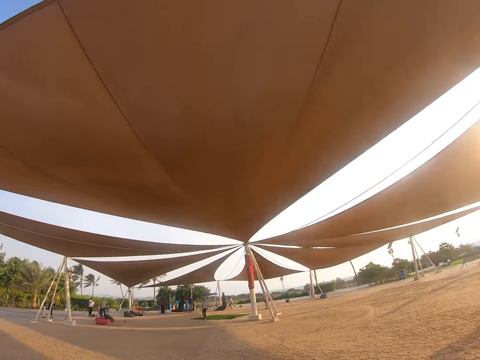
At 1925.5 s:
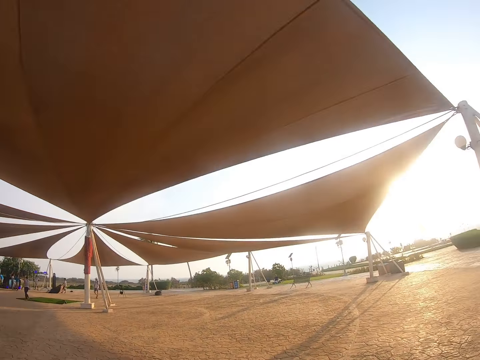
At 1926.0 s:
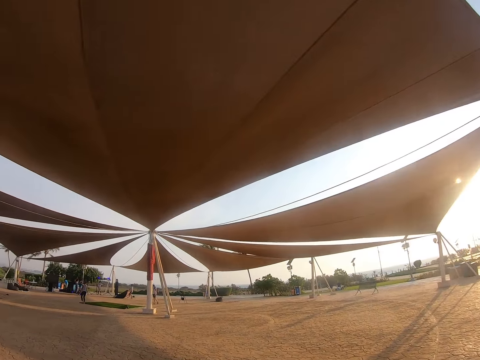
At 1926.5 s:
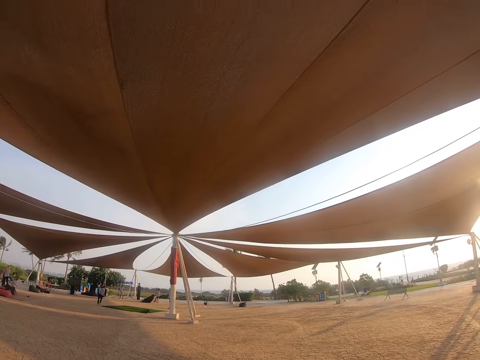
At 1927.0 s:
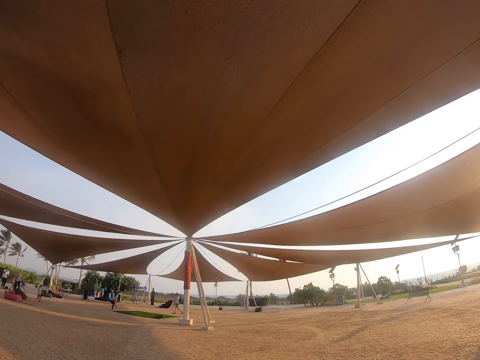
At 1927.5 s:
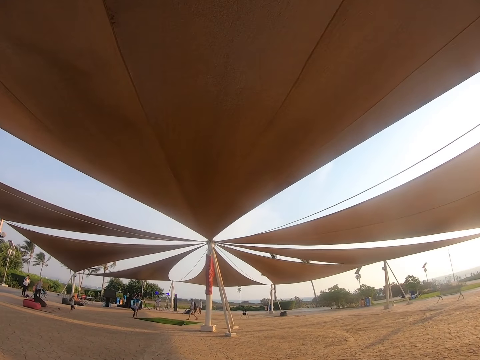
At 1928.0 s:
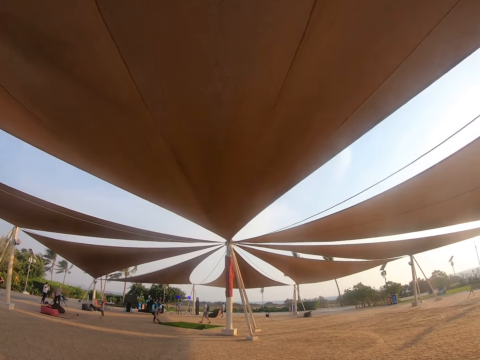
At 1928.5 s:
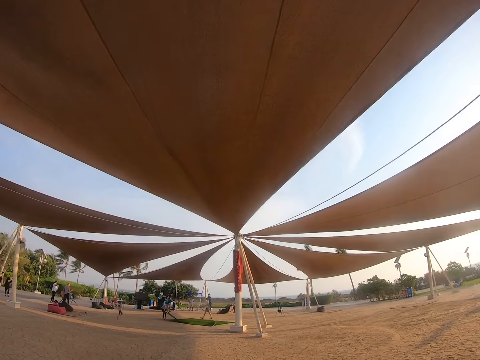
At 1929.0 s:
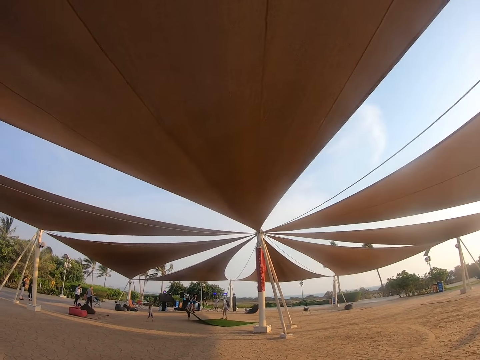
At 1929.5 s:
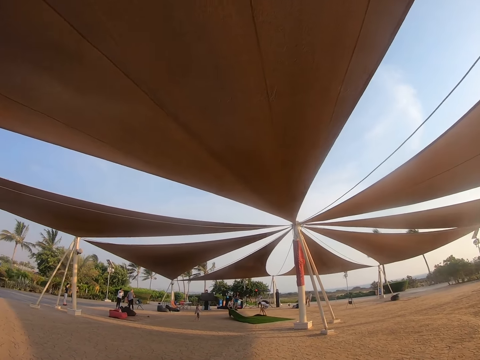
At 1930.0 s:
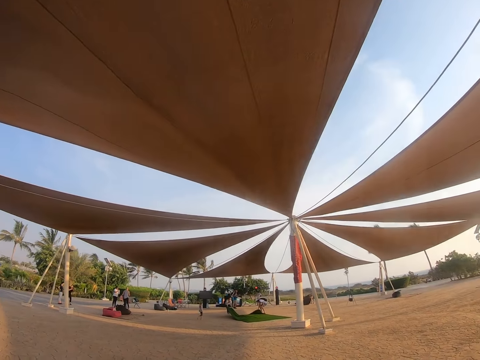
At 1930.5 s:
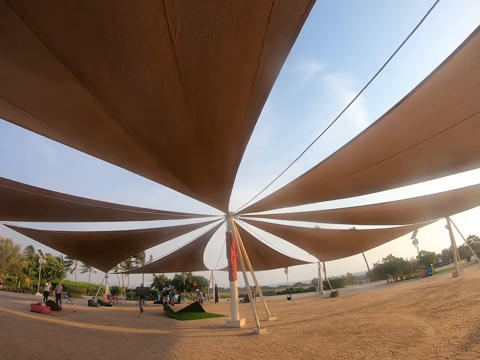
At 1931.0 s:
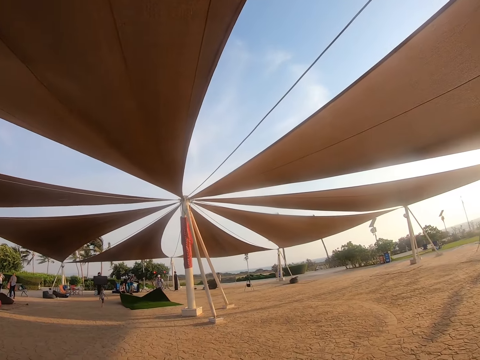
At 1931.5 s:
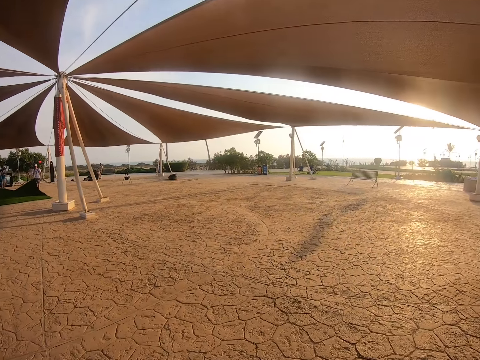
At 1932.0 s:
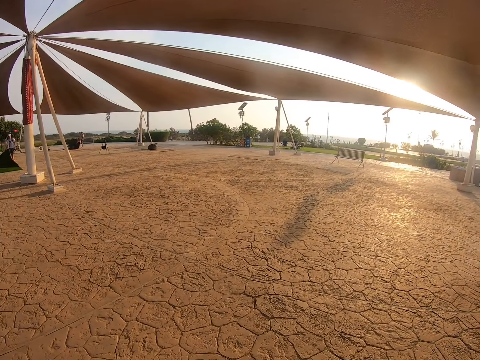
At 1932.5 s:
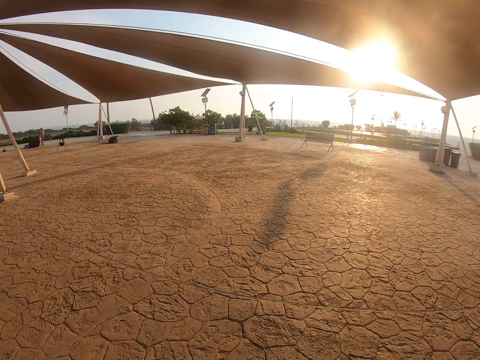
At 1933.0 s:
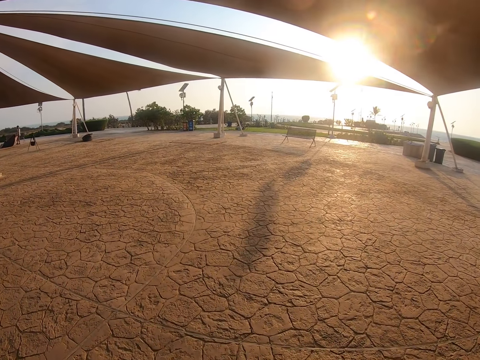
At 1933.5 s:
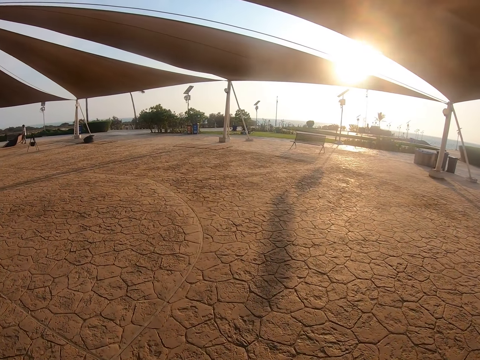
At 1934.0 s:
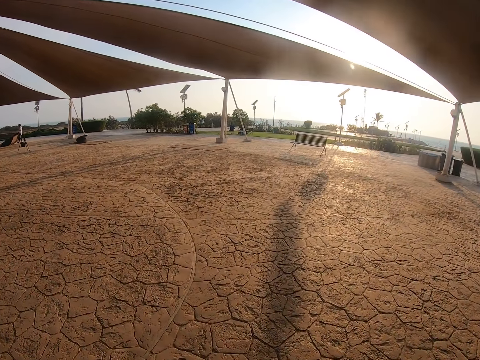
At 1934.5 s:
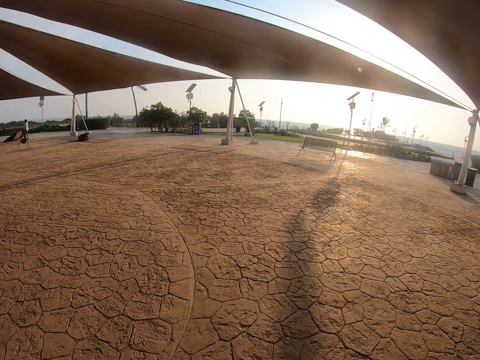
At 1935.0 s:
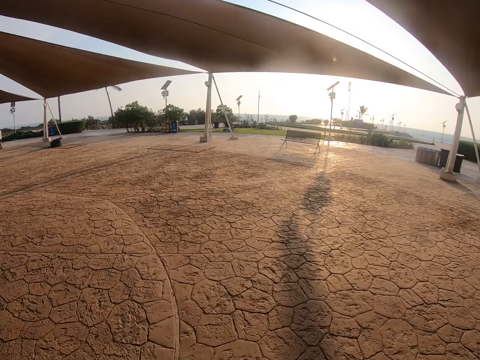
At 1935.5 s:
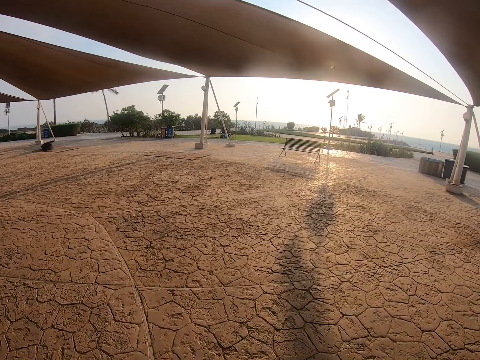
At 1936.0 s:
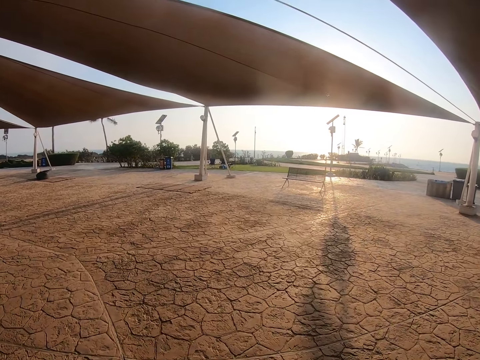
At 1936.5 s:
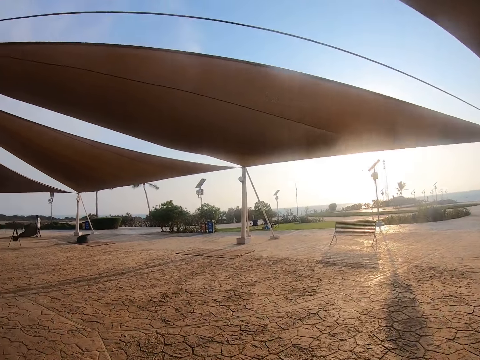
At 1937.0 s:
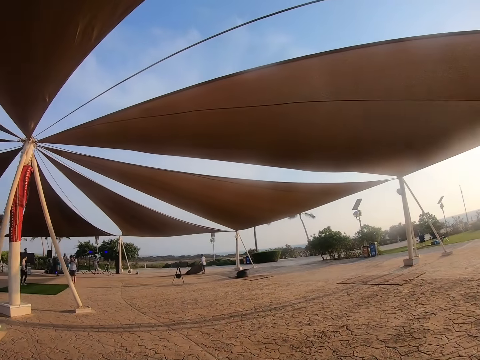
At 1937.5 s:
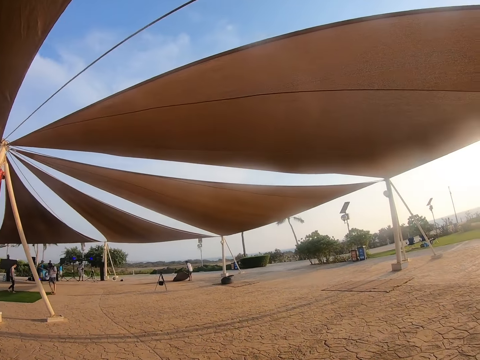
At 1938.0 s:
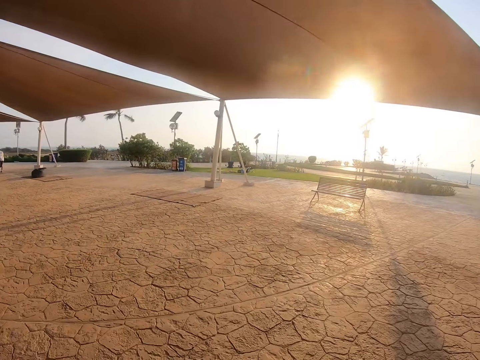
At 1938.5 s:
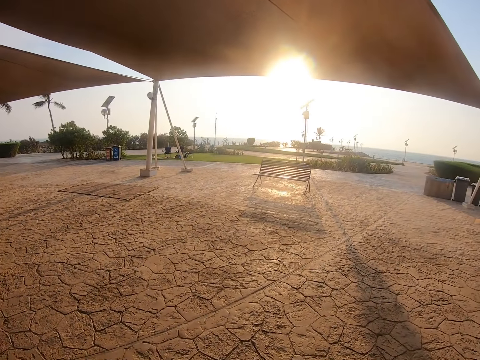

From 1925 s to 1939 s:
The camera wearer walks under the tent. They walk around the park.

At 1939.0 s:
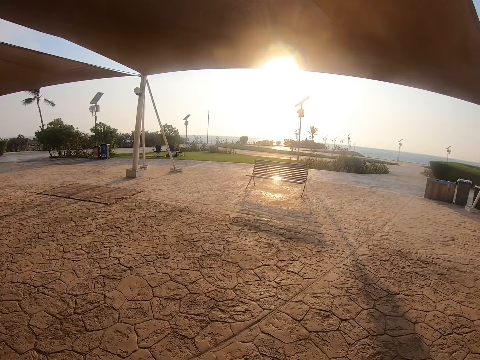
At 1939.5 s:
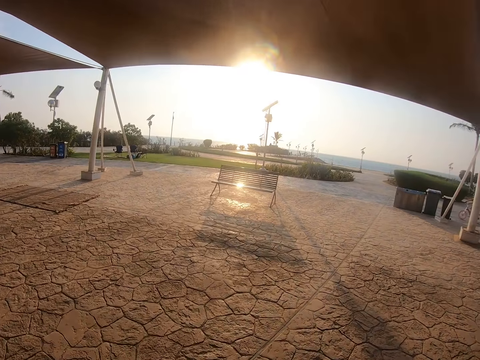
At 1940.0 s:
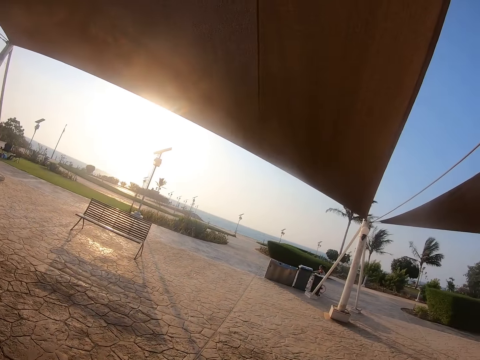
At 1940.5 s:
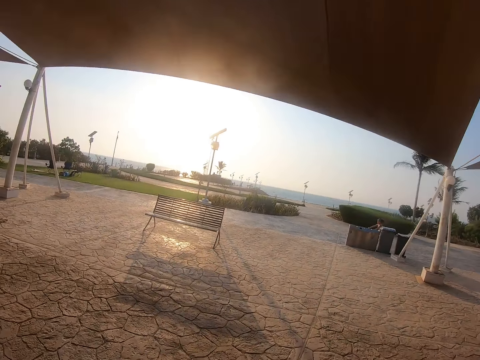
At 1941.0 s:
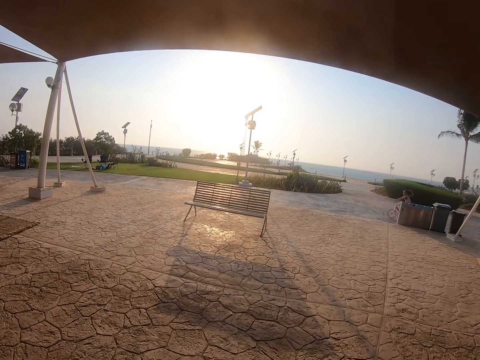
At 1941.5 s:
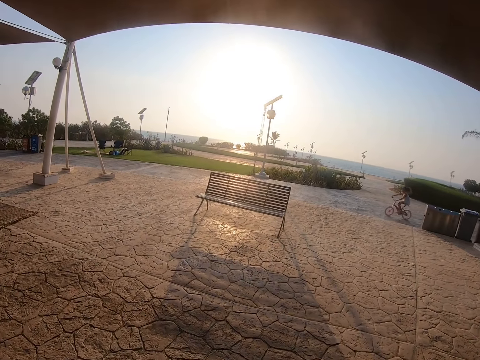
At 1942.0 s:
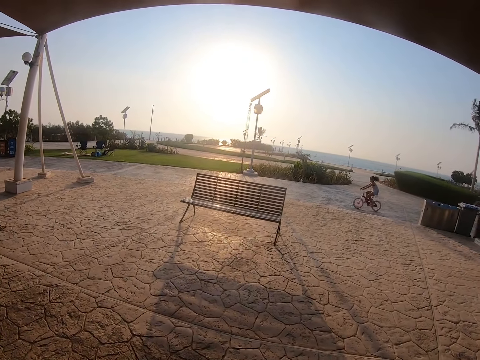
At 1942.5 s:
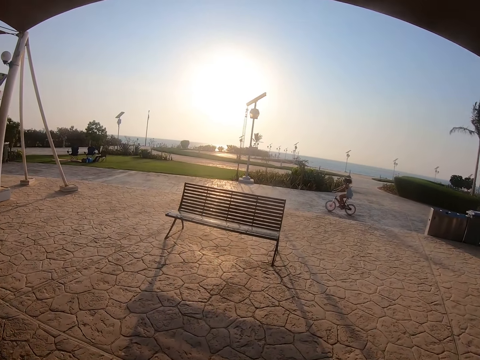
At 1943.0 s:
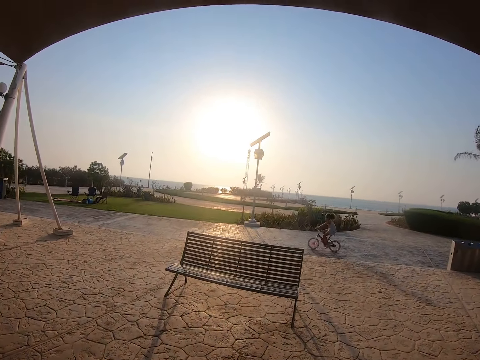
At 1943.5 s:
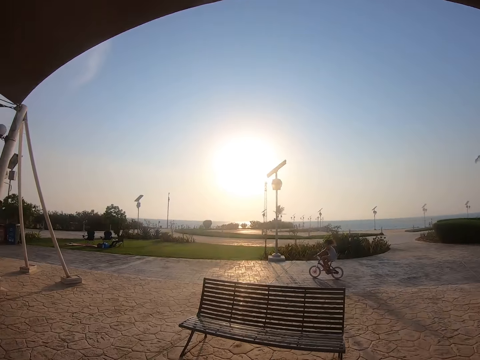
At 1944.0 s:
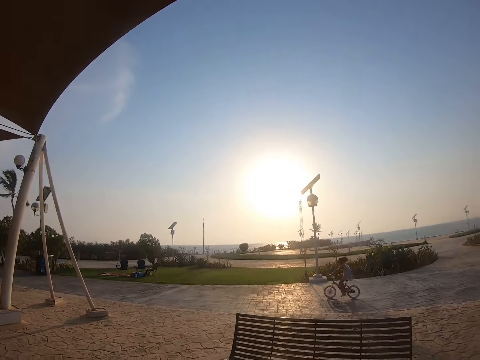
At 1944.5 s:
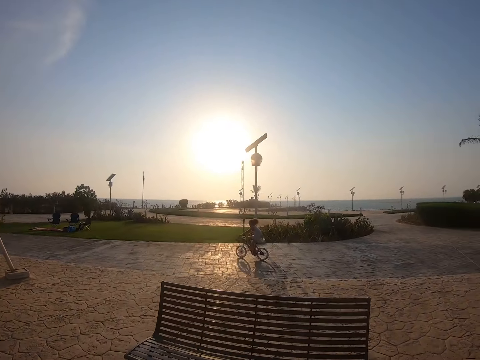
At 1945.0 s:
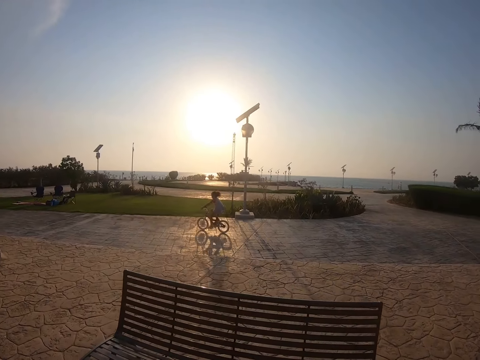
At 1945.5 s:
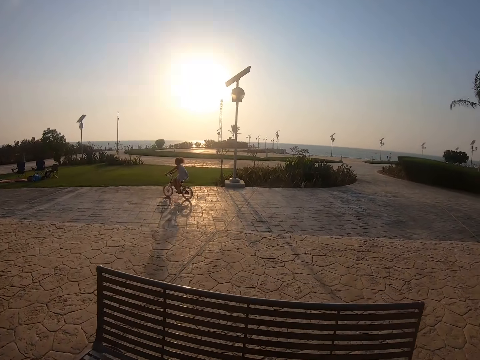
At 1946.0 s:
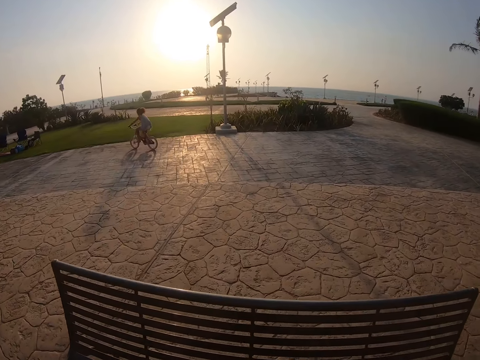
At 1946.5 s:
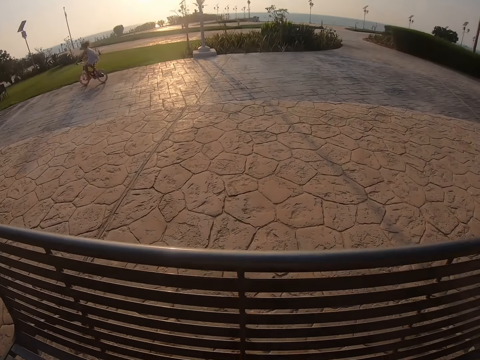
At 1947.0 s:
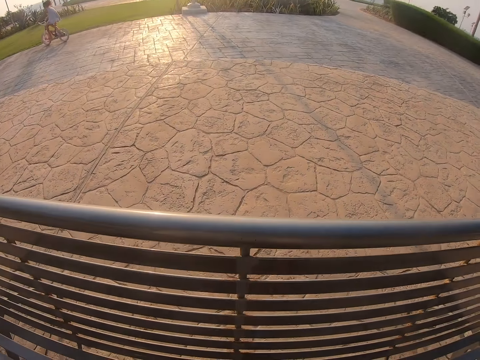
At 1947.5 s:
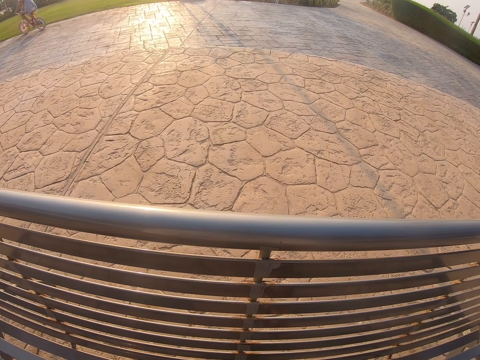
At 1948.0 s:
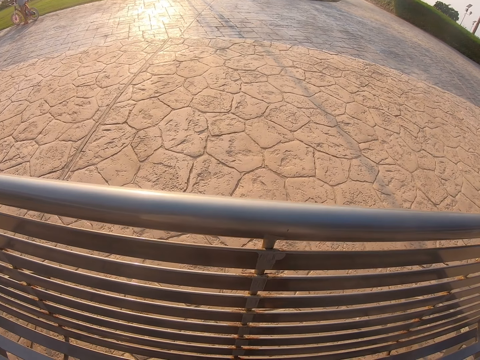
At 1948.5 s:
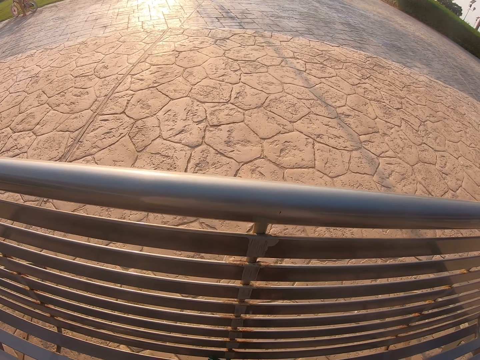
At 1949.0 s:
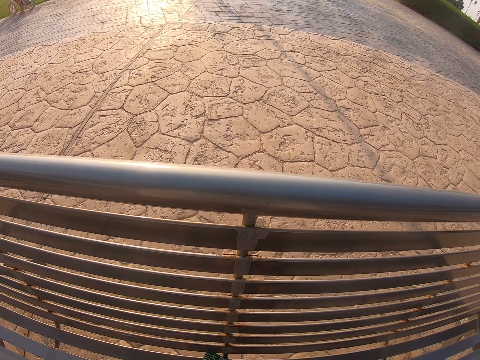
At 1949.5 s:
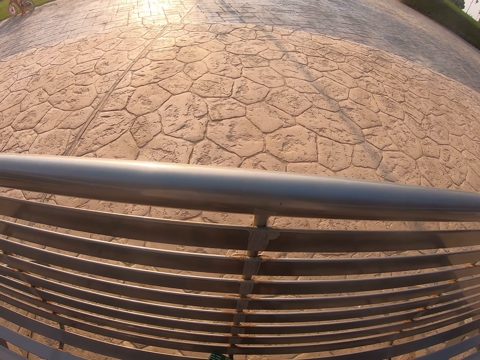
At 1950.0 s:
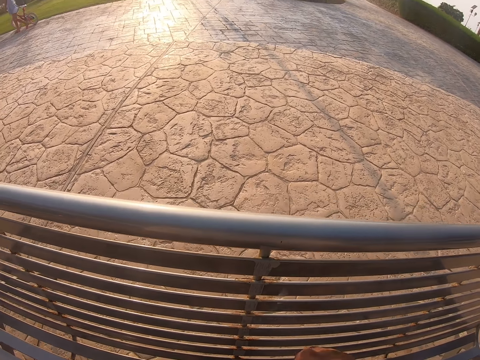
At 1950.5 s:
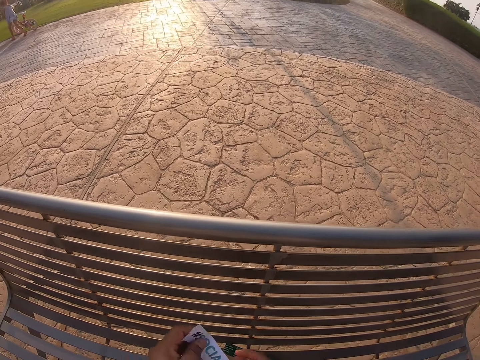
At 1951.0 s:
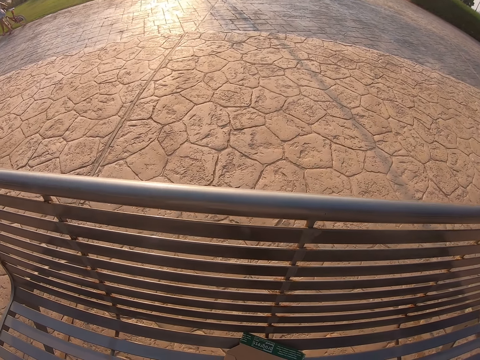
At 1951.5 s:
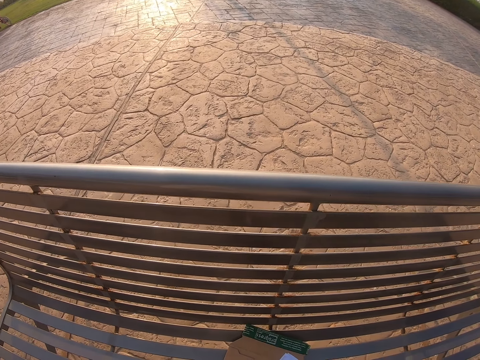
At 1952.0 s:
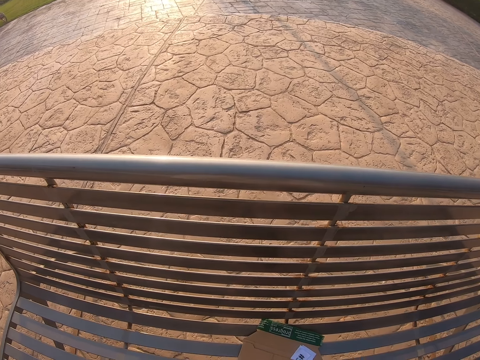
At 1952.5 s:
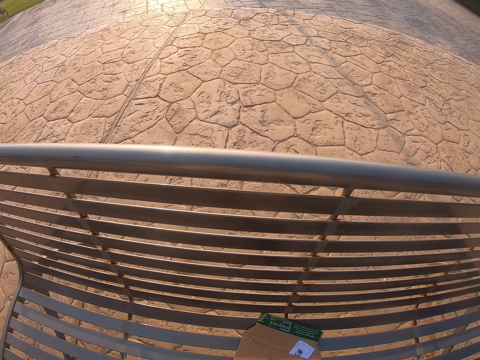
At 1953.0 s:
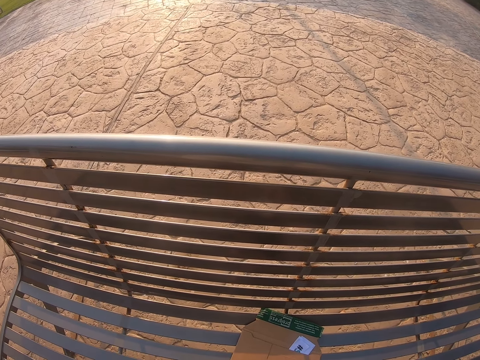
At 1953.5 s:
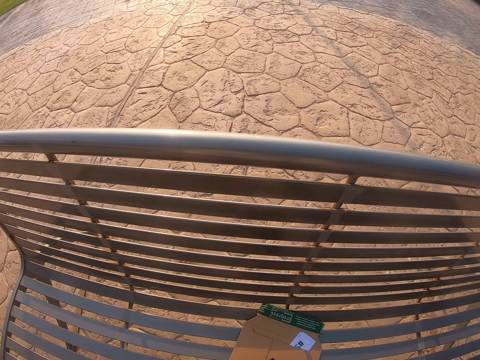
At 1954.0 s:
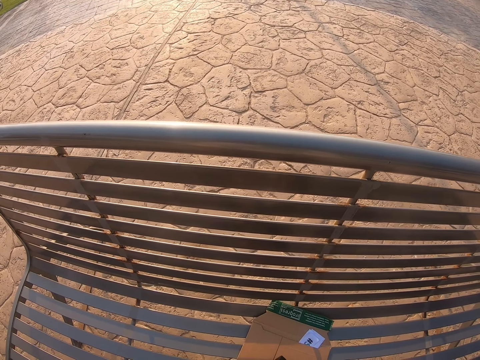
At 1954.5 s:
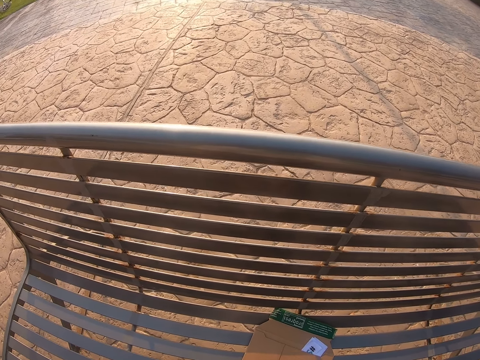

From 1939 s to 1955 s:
A baby cycles on the road. The camera wearer looks at the seat. They look at the envelope.
